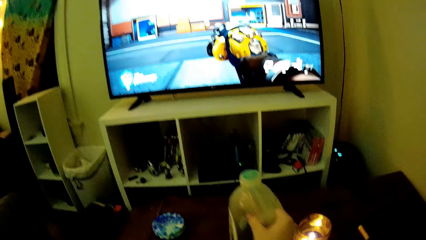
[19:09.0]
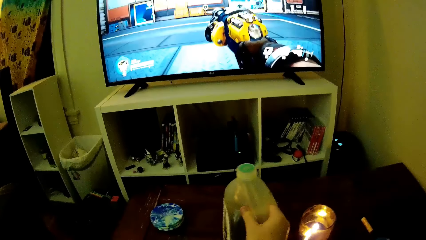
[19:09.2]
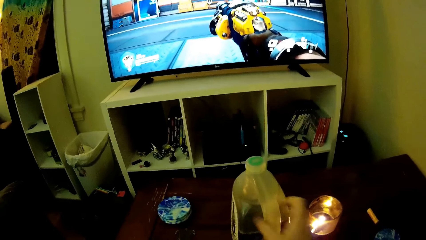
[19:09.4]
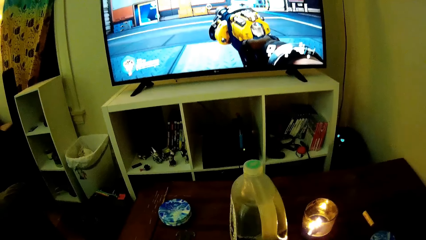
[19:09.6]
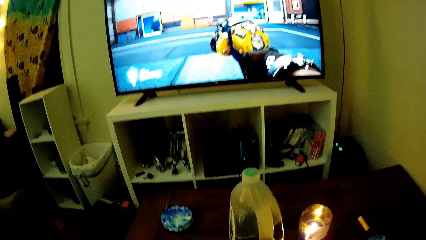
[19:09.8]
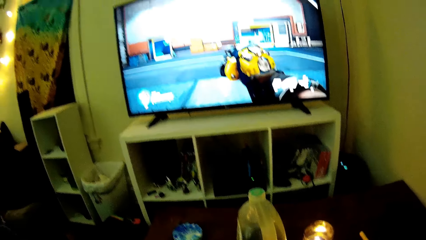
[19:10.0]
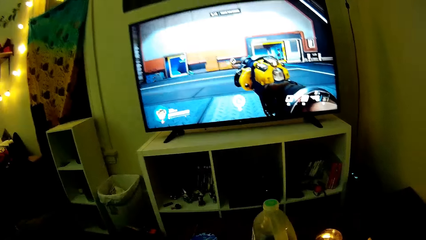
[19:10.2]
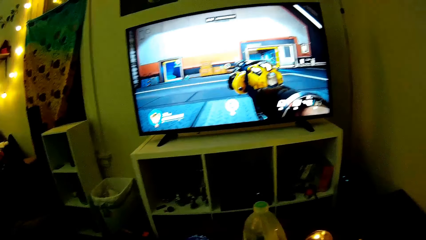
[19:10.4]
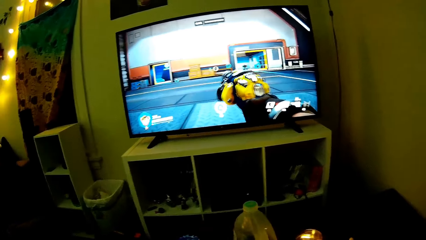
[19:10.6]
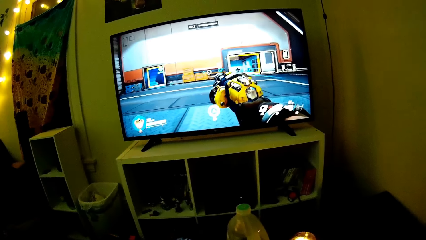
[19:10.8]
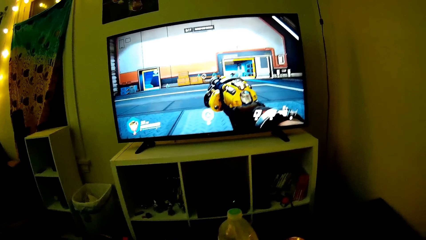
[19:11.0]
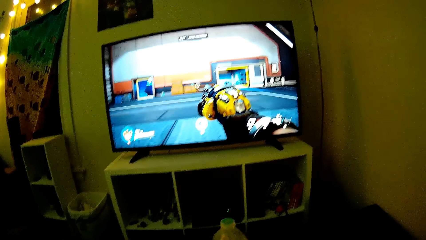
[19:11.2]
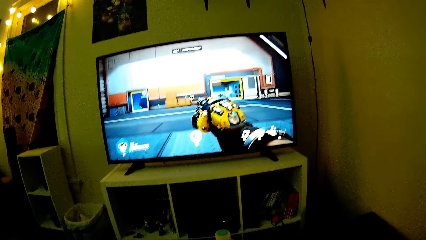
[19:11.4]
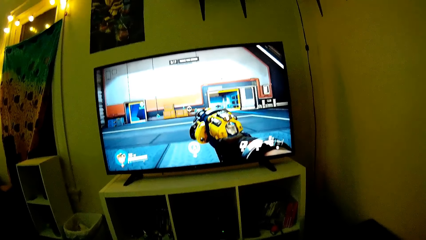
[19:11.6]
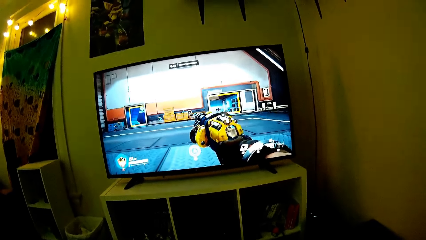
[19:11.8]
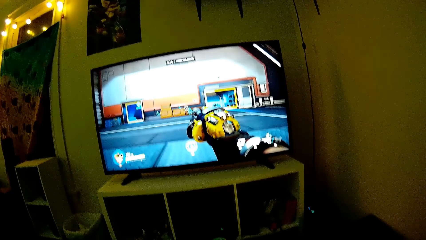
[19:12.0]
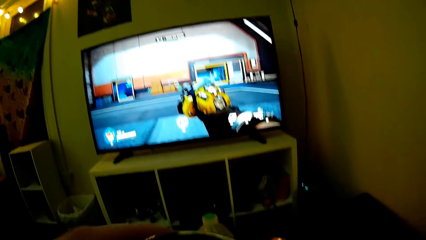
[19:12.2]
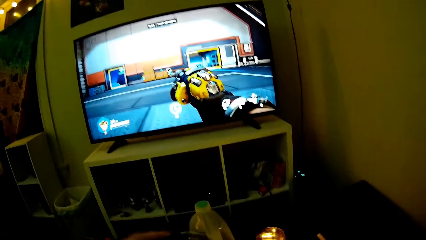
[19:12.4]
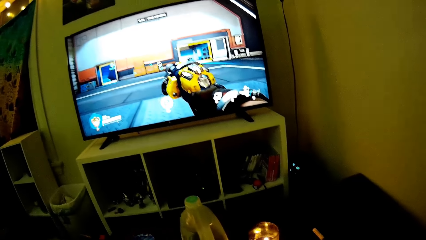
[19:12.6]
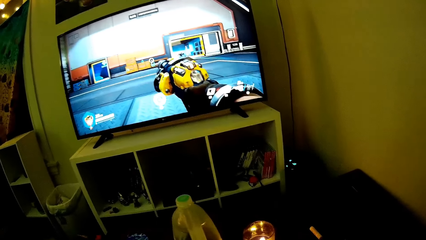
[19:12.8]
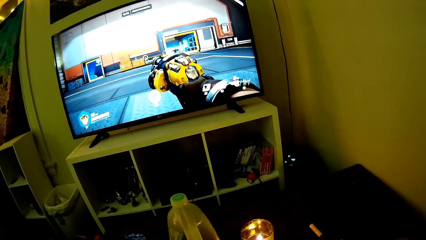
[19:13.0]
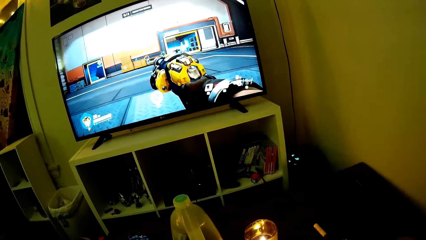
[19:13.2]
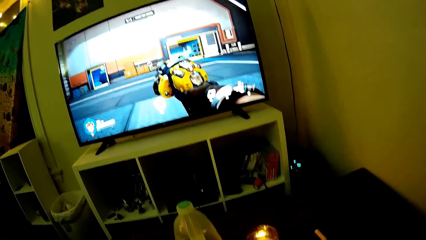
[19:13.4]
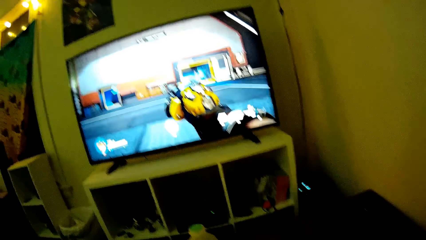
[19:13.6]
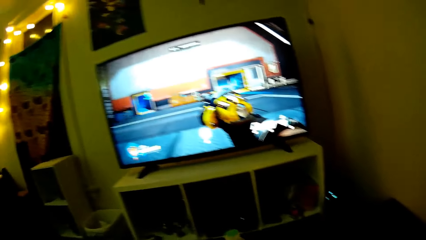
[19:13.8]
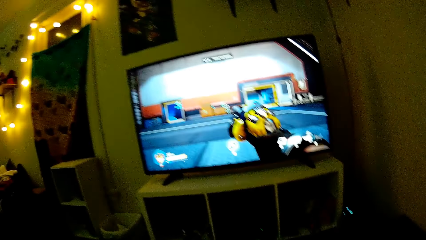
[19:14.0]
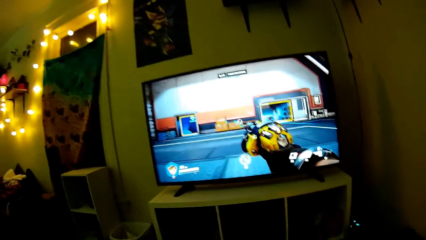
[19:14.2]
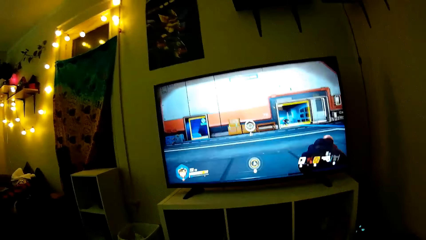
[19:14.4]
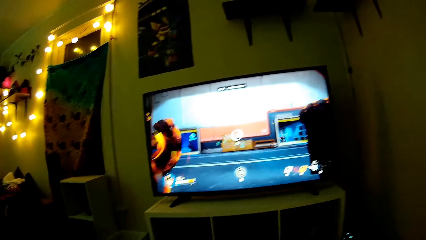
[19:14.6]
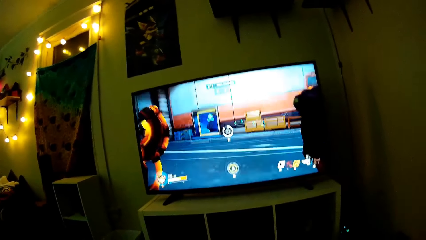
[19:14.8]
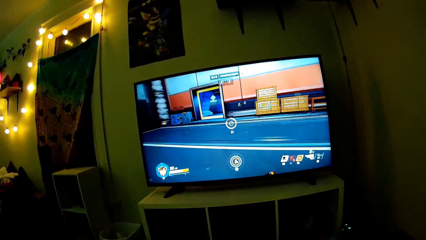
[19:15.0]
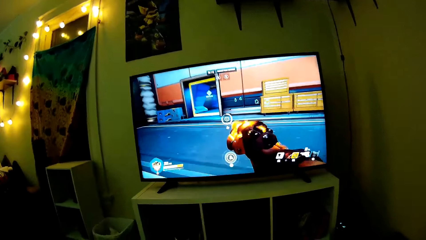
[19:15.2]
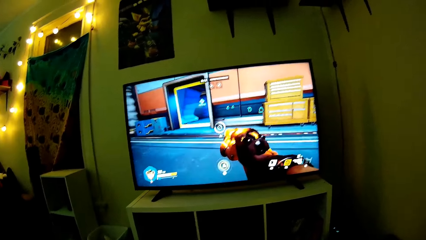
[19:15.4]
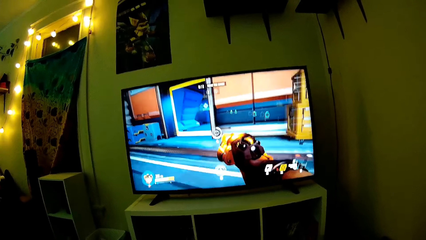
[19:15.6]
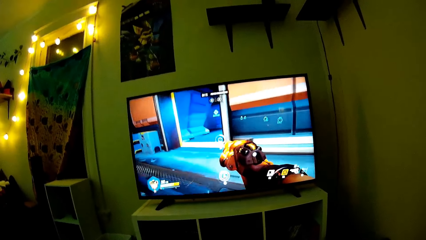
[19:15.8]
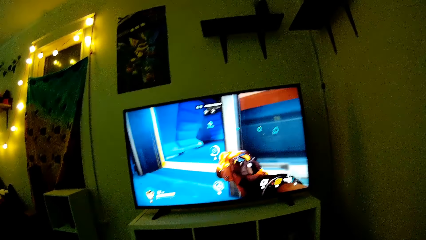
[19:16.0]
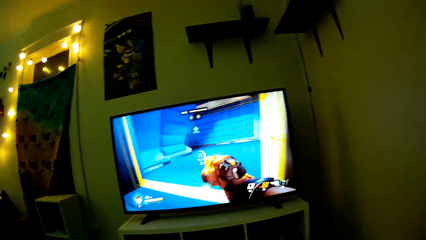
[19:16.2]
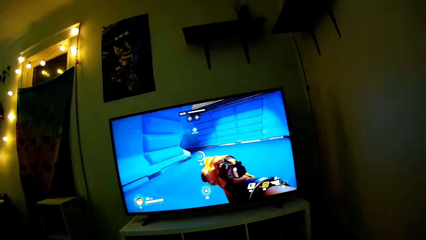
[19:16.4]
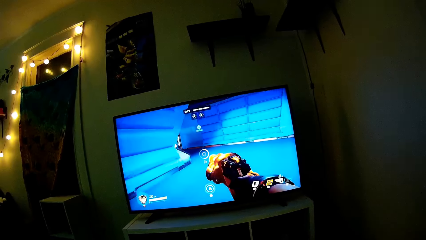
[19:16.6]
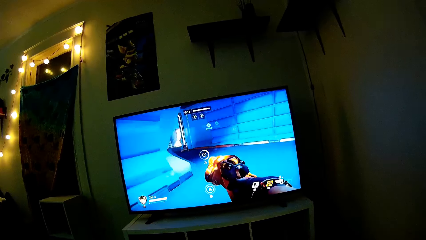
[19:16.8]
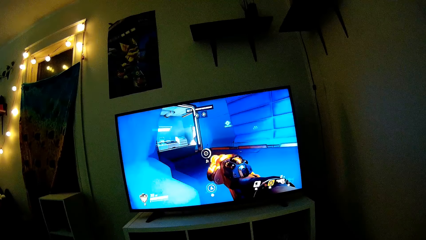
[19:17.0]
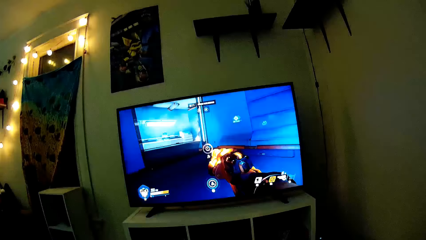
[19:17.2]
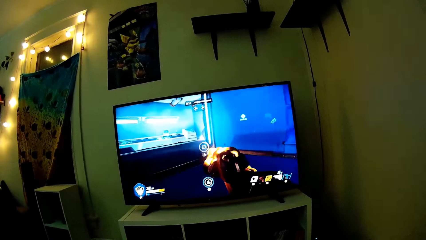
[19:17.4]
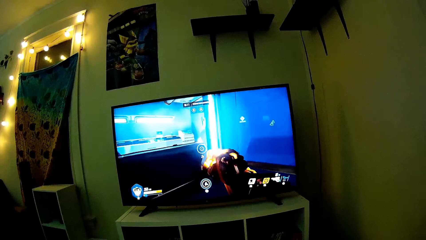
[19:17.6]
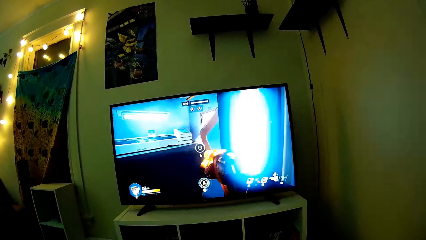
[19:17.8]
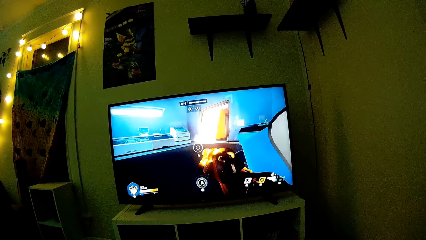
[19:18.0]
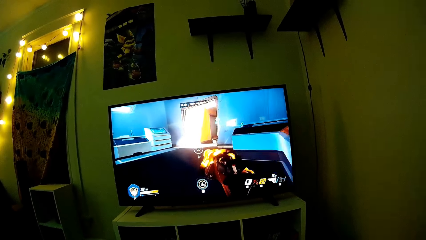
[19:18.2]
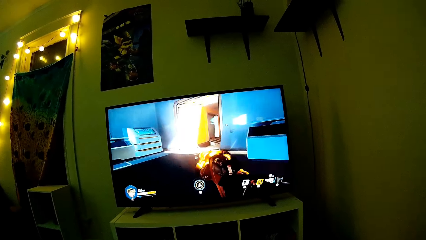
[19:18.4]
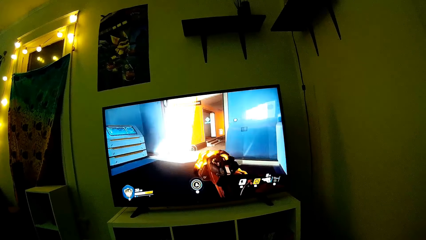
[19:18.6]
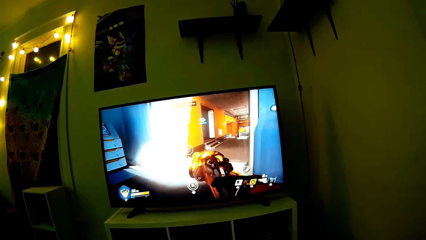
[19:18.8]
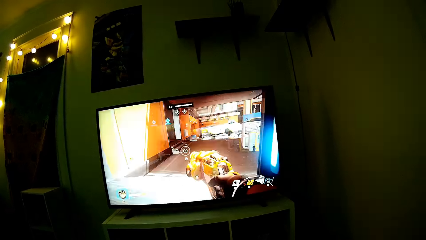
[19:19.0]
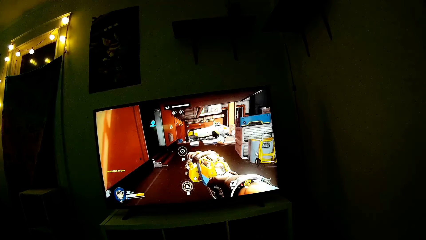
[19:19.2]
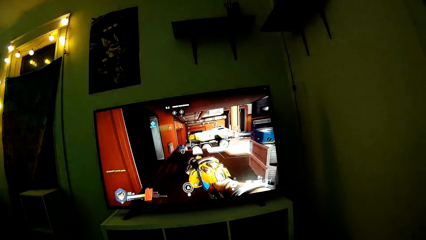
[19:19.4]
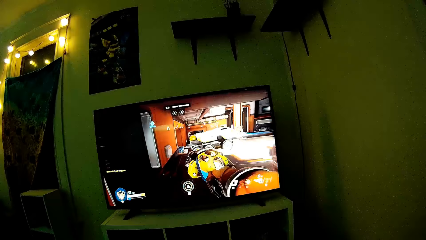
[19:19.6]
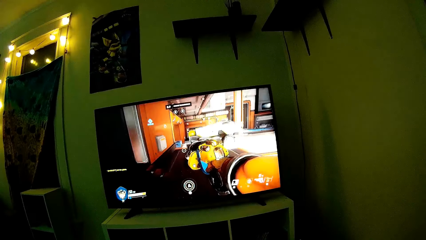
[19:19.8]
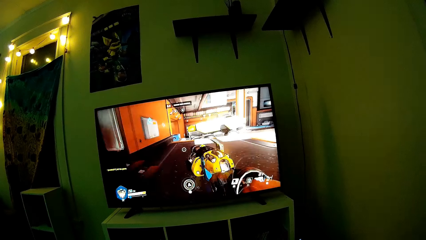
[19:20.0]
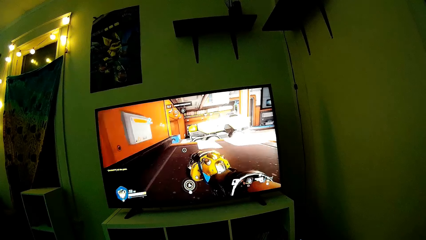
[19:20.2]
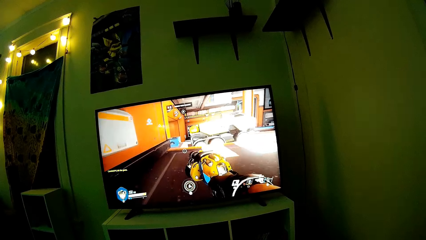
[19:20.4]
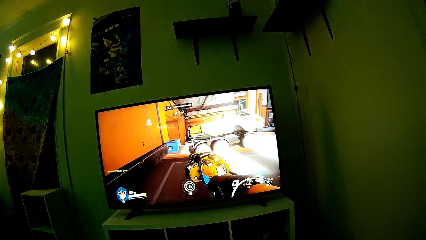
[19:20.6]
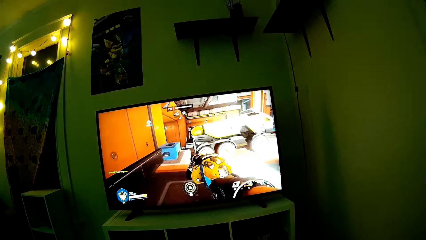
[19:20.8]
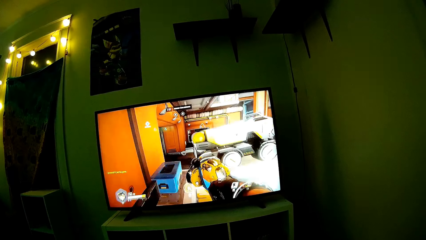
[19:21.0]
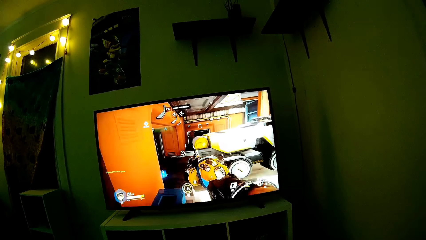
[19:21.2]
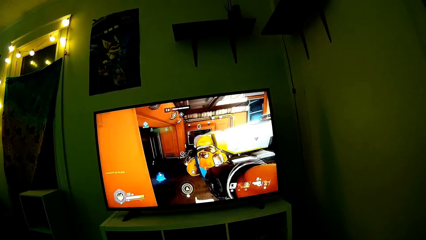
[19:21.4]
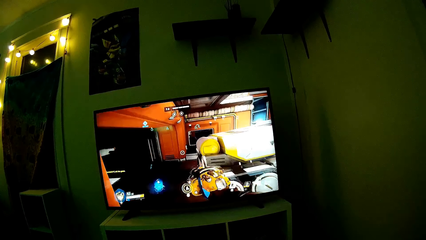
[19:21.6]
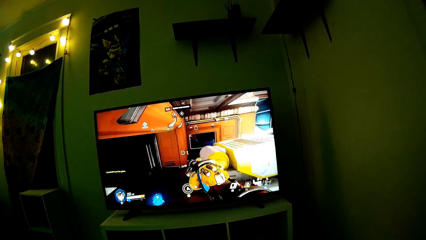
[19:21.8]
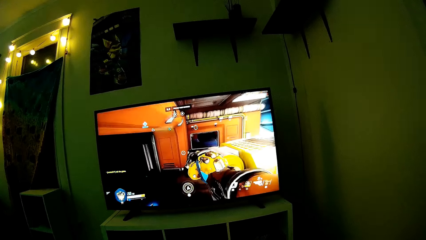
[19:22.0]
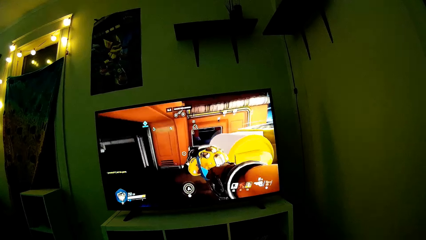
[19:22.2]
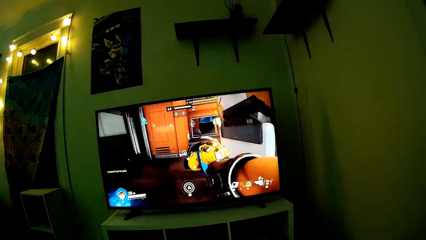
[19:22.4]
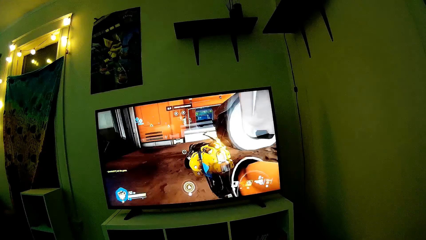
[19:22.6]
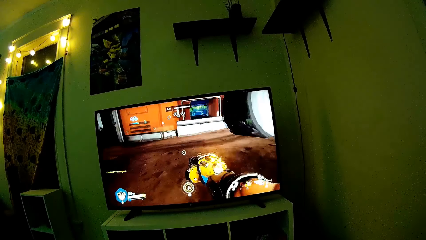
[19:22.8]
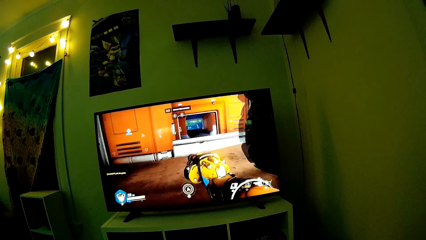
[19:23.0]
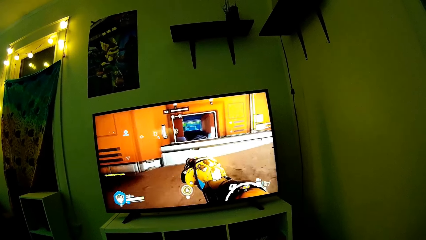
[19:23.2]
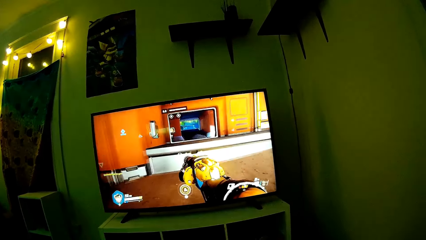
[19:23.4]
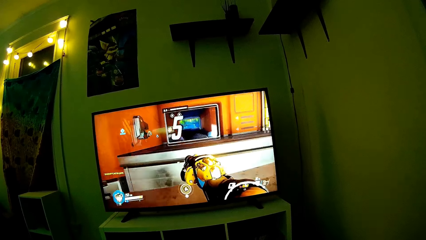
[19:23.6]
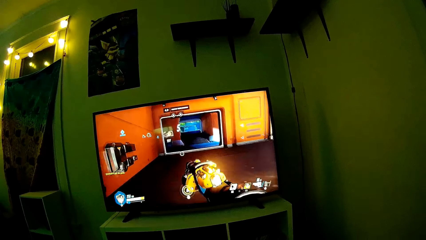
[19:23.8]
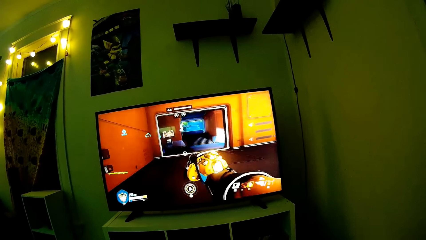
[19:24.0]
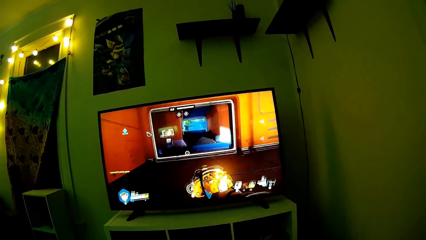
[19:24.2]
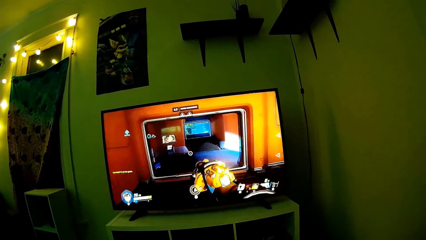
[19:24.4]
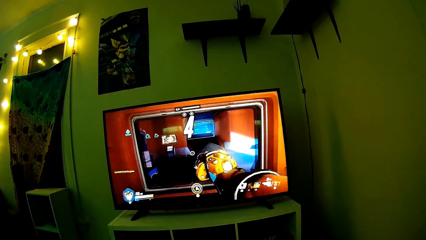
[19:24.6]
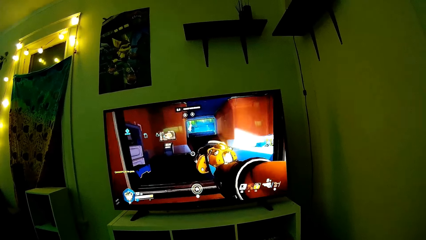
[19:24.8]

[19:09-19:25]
The camera wearer puts the bottle of juice on the table. They play PlayStation TV. They play a PS game with the pad controller.
